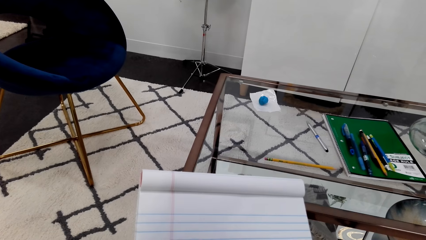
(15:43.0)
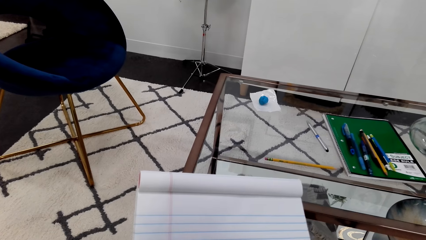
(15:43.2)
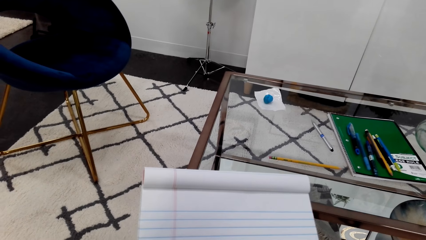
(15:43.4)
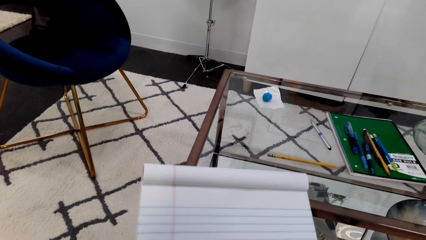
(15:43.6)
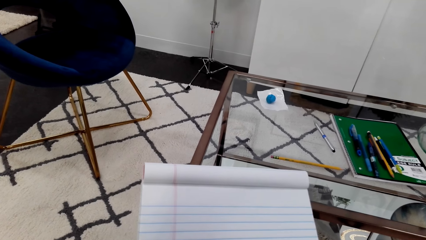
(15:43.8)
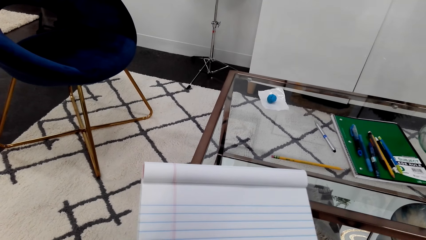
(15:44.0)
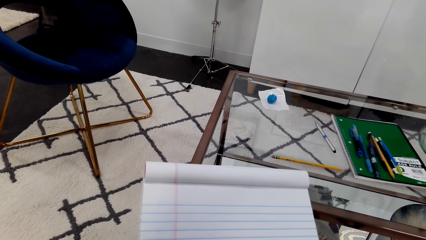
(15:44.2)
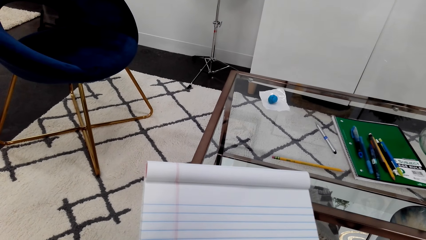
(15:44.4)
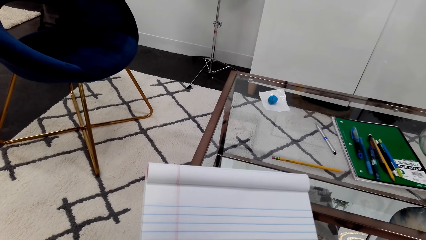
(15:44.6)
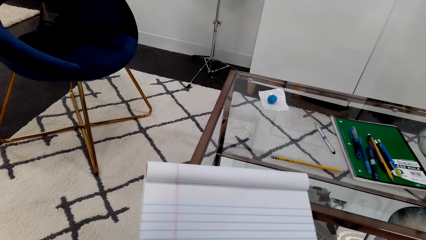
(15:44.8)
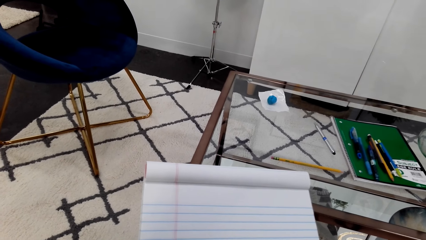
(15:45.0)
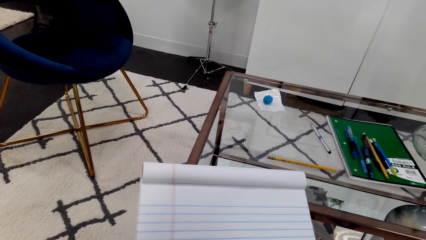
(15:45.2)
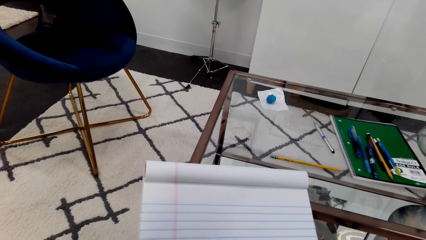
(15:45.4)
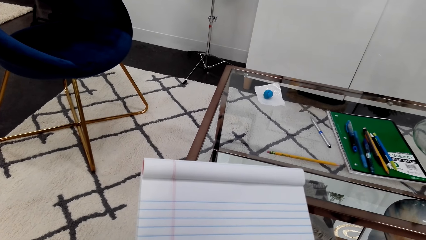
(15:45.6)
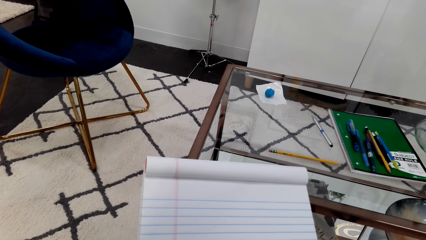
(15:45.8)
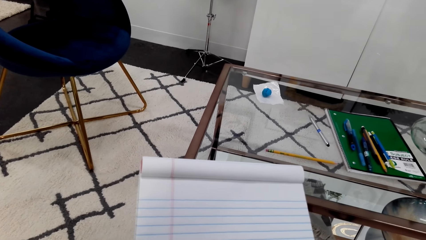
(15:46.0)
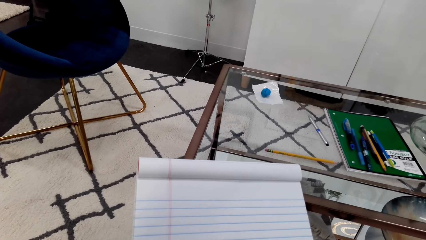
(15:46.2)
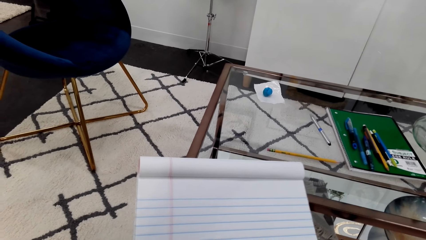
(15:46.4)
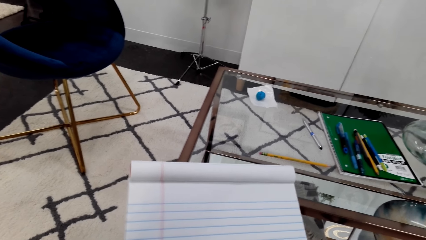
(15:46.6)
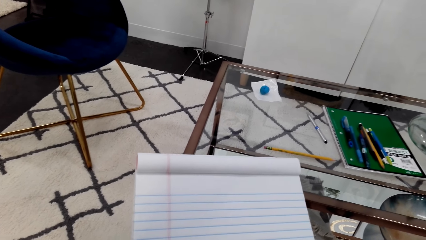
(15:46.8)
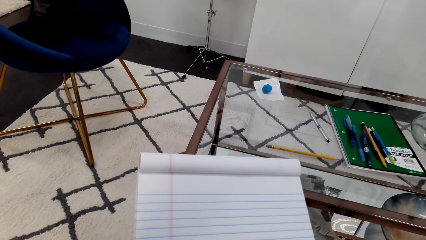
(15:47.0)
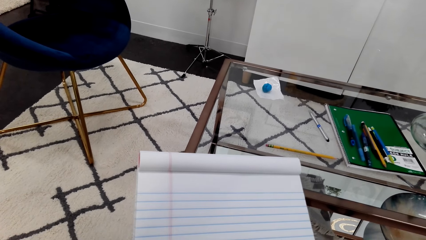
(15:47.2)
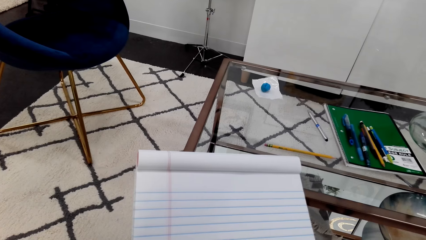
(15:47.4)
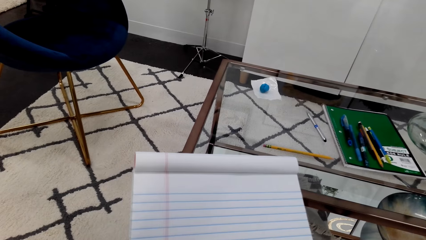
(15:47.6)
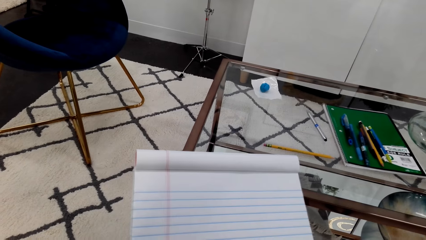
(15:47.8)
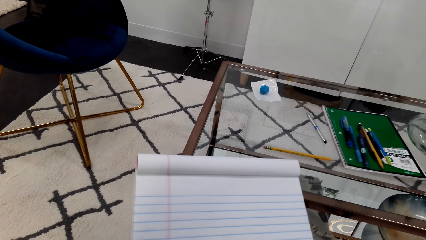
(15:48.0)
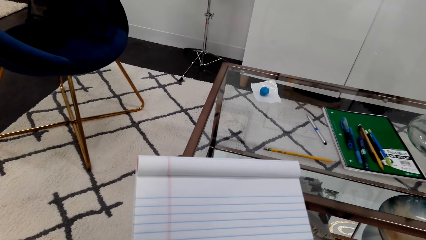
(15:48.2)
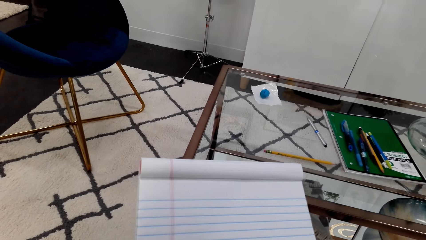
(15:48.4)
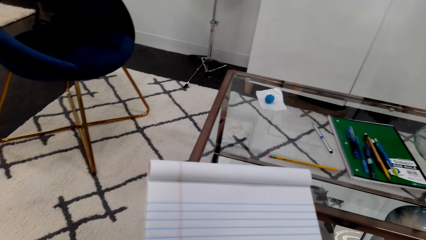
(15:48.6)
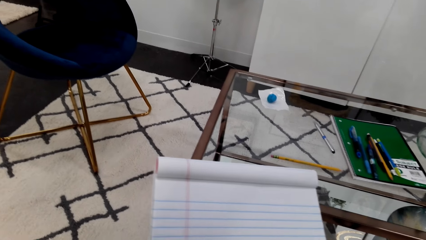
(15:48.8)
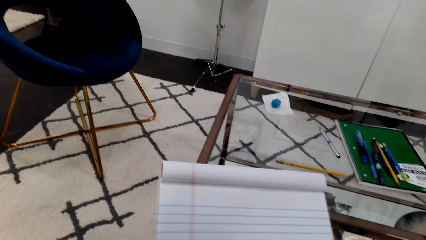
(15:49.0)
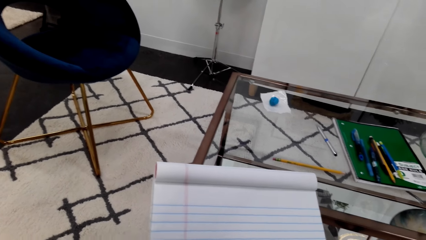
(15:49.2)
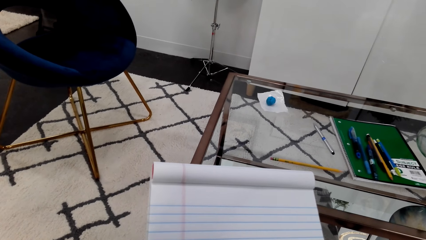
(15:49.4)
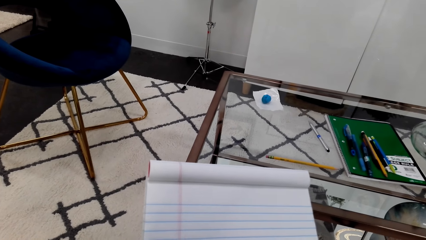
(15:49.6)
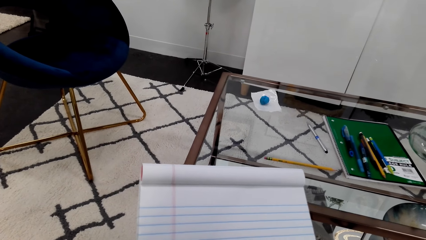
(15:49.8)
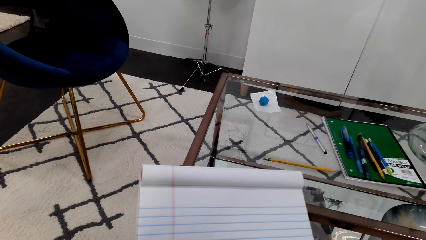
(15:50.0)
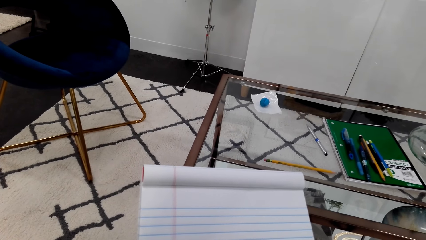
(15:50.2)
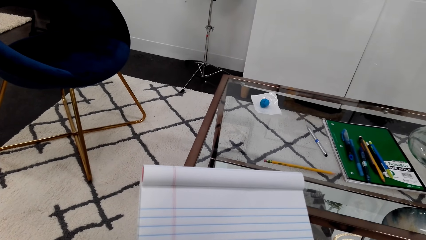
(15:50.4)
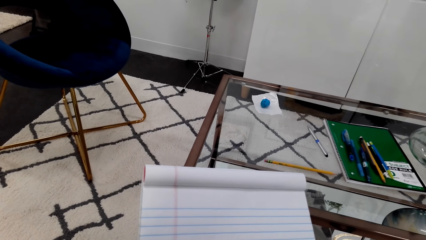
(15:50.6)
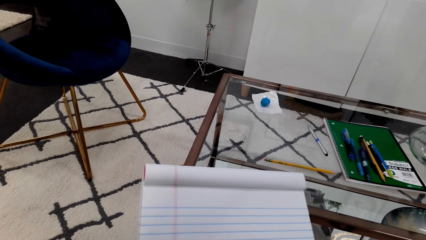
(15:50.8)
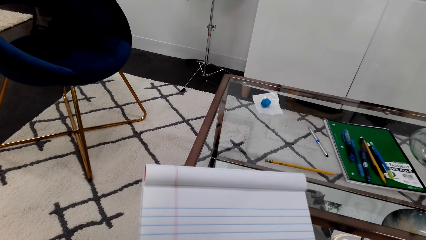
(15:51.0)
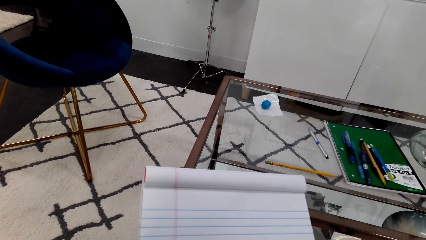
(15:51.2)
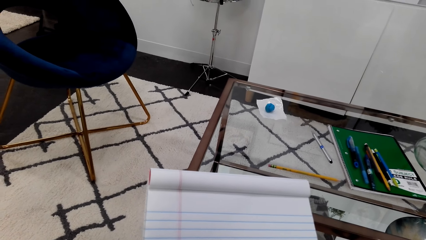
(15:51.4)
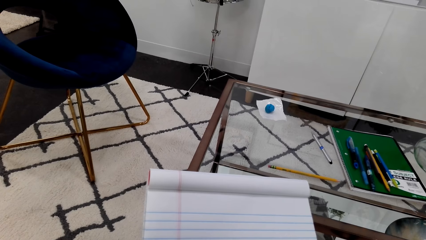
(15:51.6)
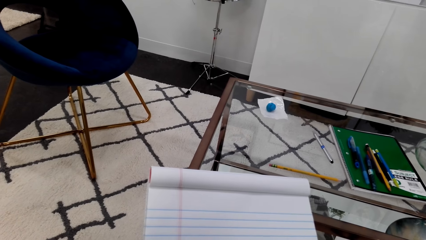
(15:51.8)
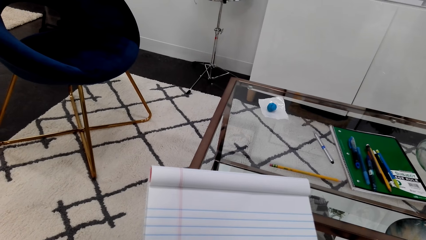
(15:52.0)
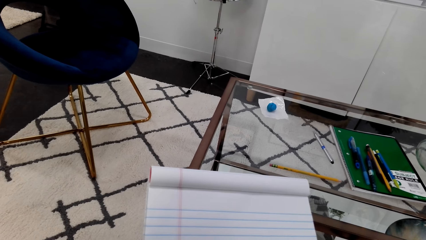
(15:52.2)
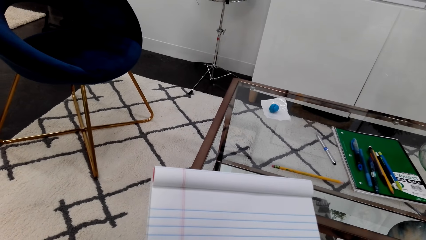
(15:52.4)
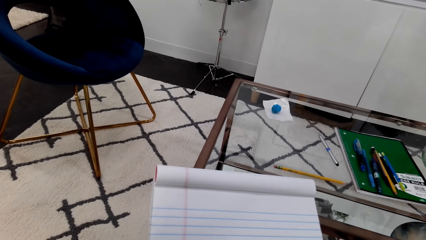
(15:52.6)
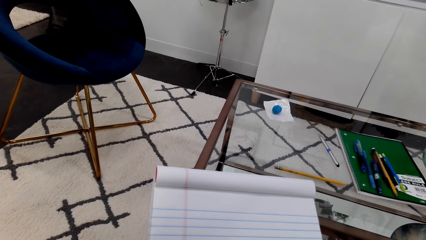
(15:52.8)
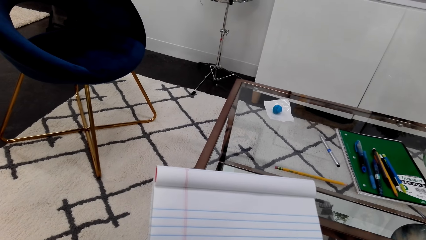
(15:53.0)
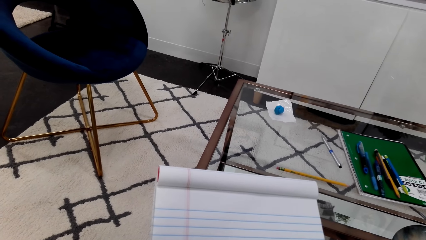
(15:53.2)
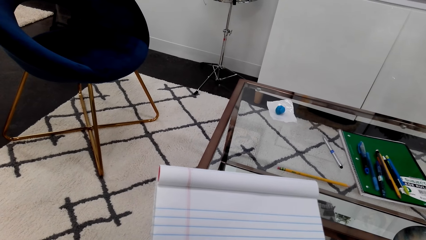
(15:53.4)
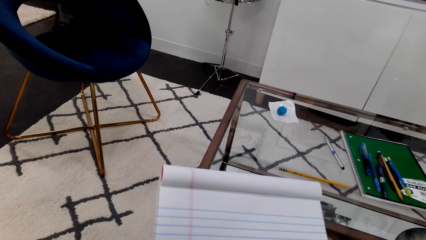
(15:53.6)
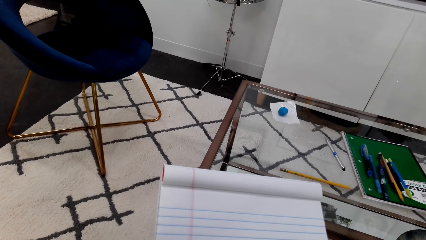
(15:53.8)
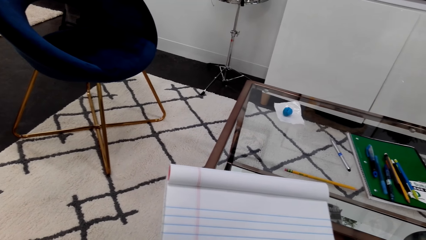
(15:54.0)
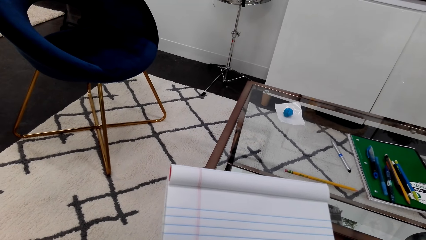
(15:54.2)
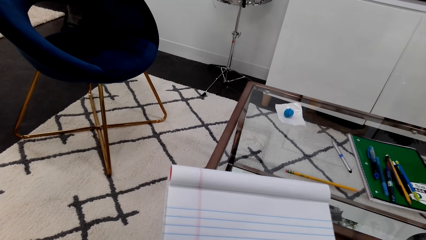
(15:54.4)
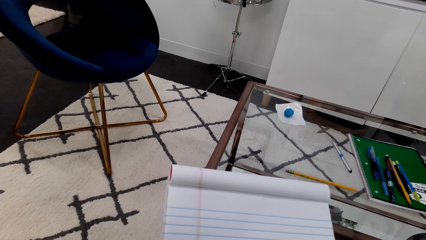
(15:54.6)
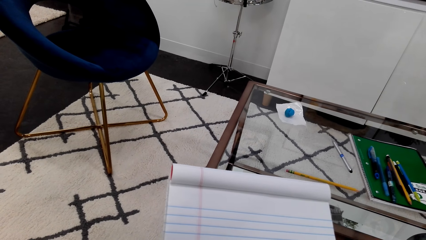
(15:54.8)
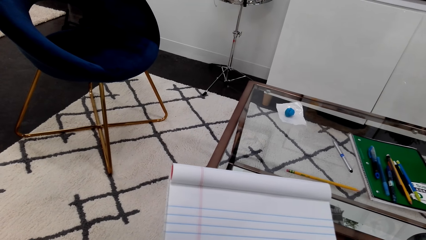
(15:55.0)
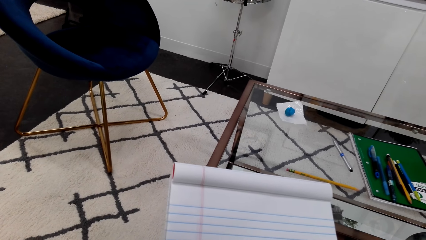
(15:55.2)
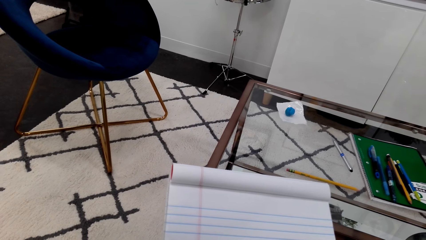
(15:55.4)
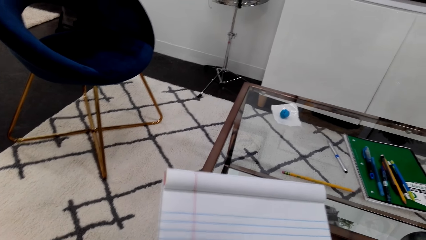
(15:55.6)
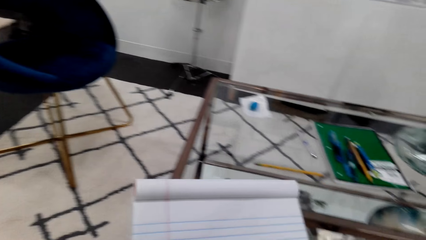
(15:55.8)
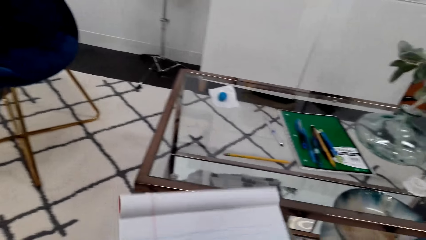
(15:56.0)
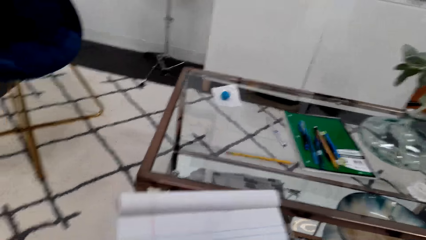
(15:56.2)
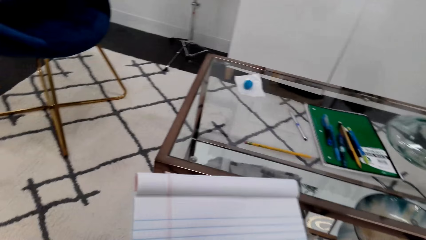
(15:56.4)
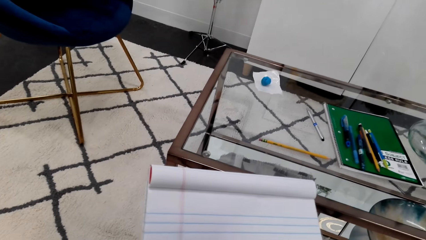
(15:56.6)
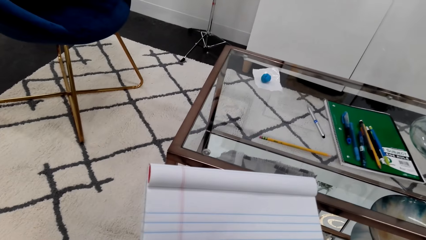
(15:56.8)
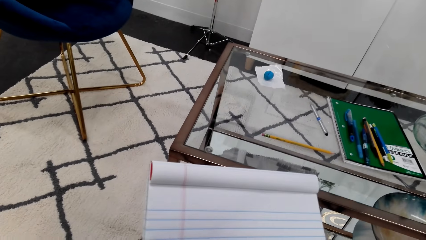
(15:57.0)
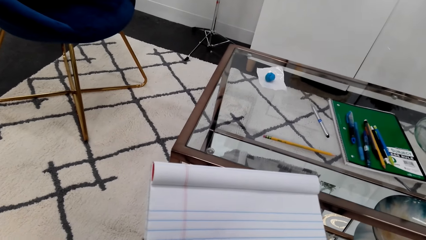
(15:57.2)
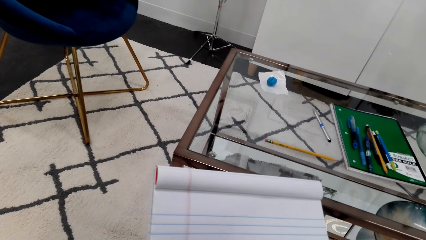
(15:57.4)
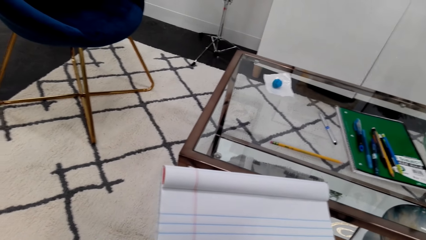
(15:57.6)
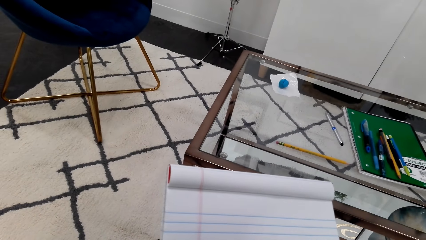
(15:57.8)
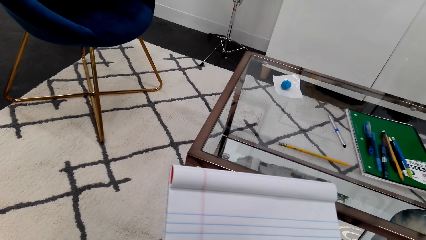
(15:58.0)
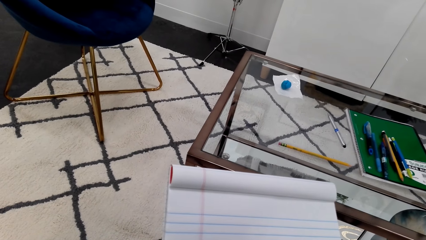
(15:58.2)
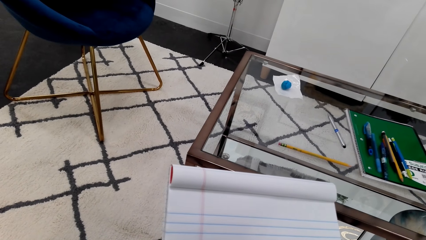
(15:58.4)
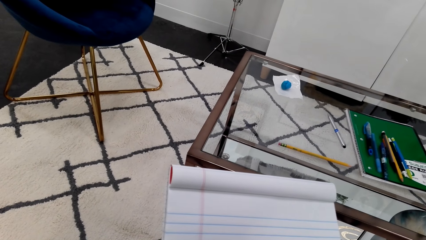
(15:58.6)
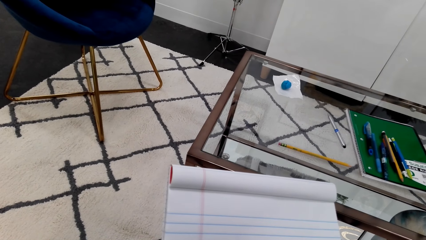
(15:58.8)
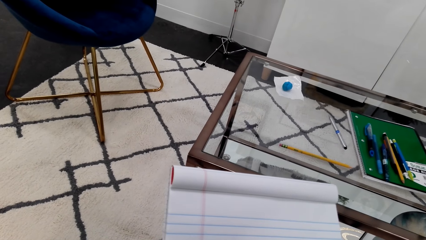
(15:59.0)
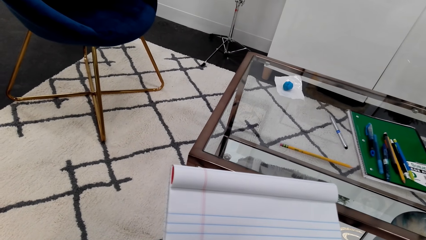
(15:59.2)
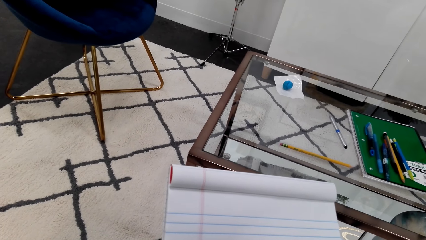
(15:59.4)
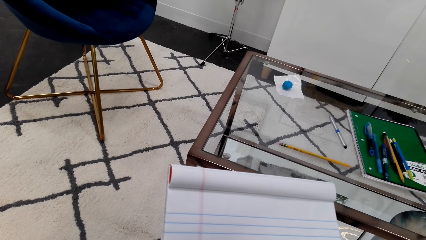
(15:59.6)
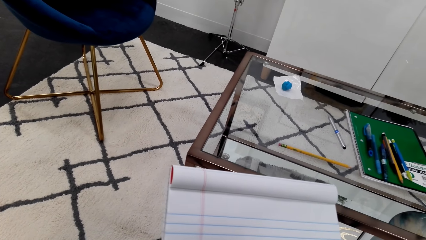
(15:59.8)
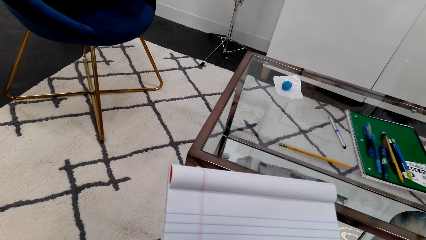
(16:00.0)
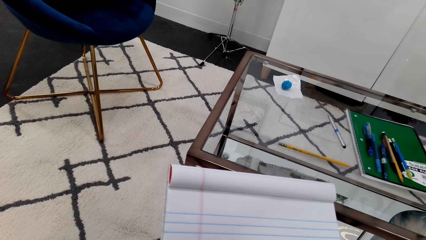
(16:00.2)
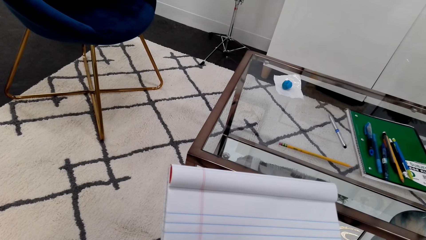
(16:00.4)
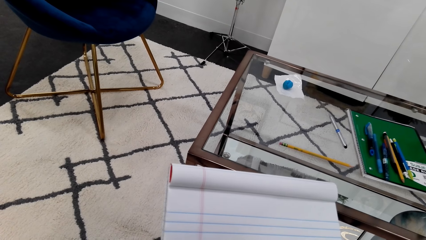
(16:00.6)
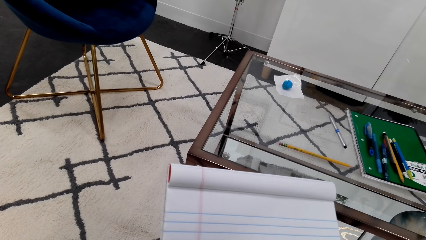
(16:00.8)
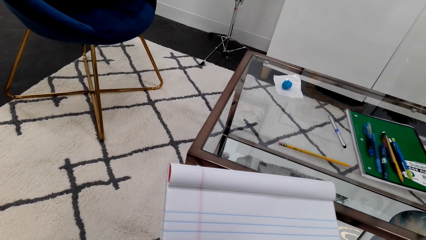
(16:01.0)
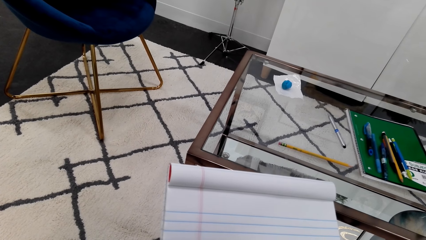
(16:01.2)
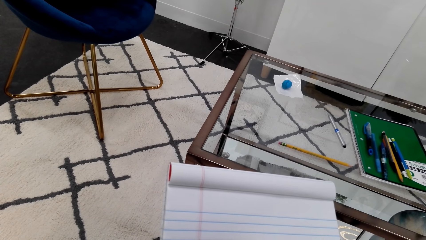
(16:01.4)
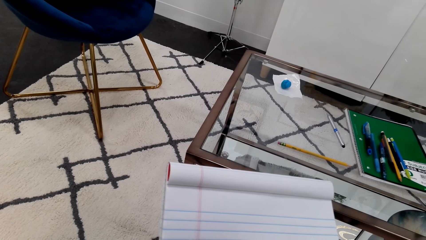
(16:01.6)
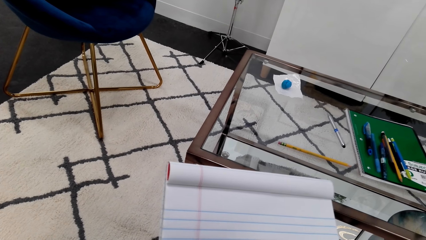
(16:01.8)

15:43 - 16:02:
The camera wearer moves back.
